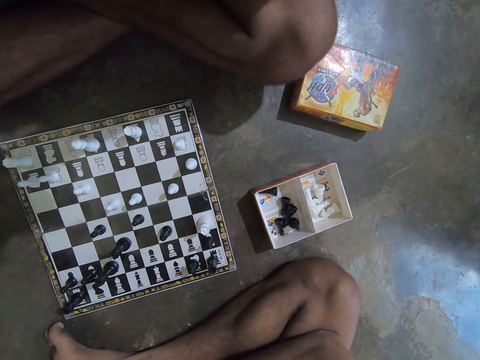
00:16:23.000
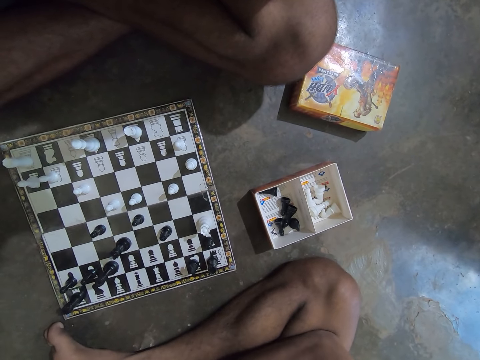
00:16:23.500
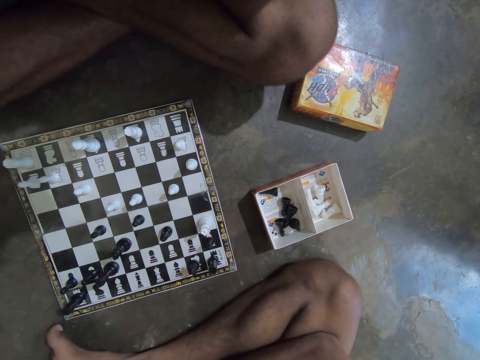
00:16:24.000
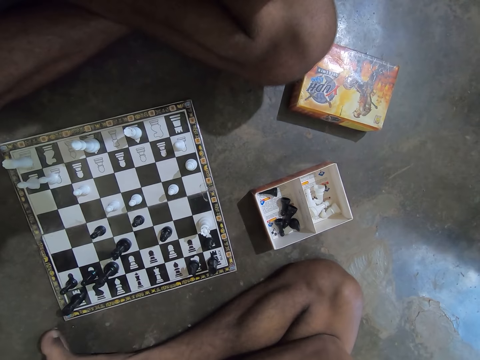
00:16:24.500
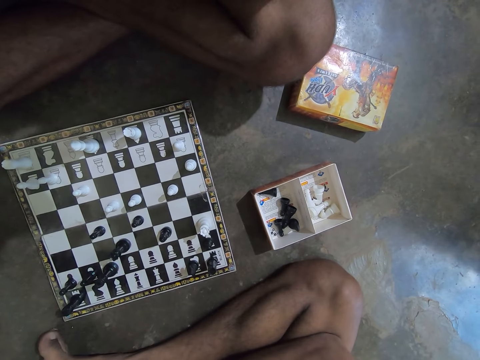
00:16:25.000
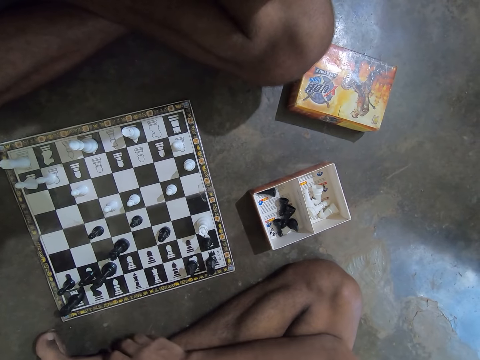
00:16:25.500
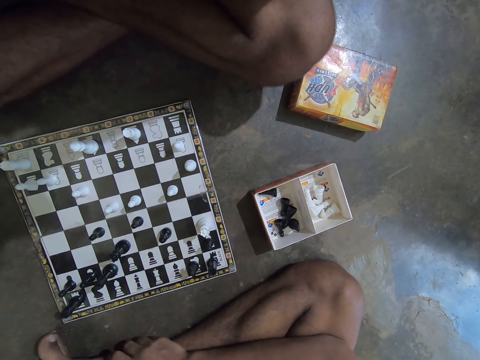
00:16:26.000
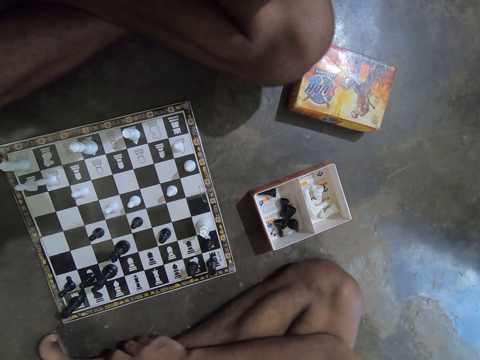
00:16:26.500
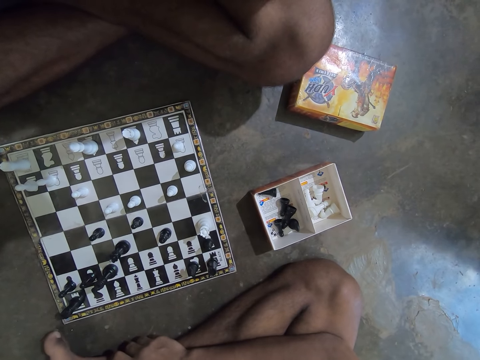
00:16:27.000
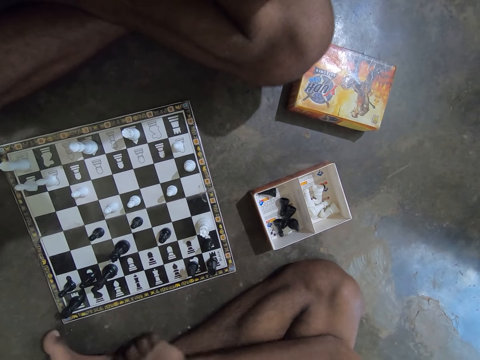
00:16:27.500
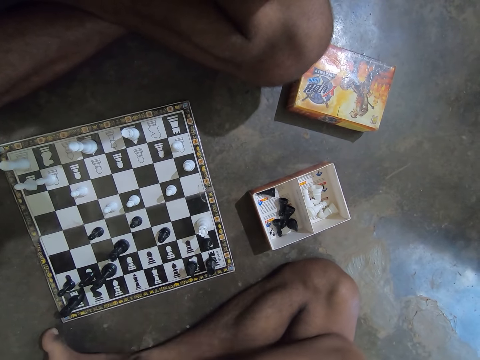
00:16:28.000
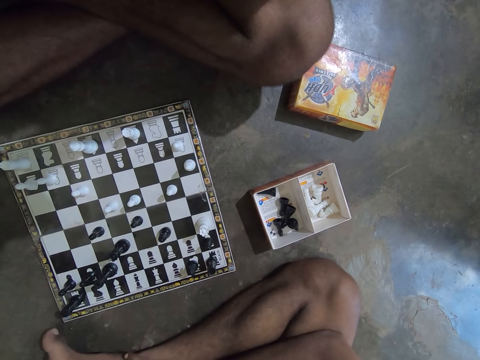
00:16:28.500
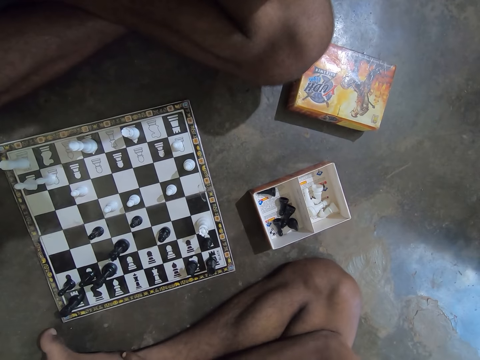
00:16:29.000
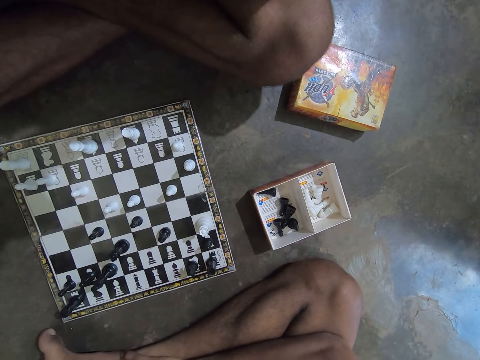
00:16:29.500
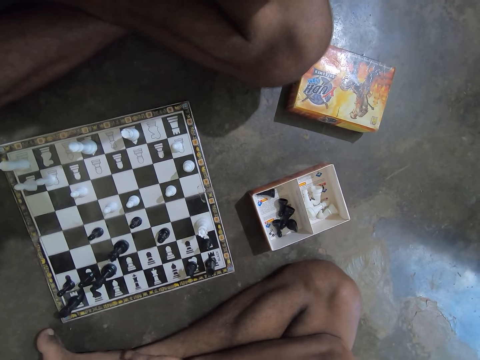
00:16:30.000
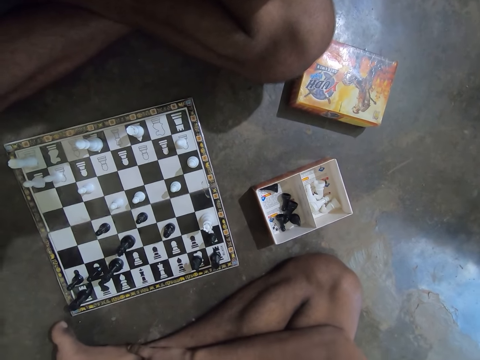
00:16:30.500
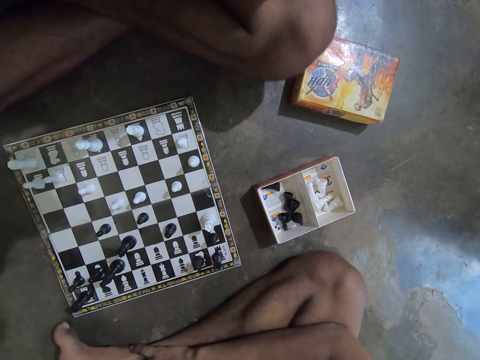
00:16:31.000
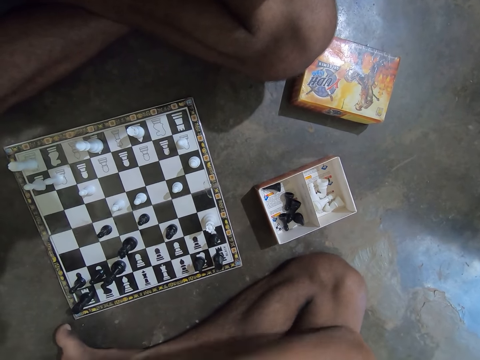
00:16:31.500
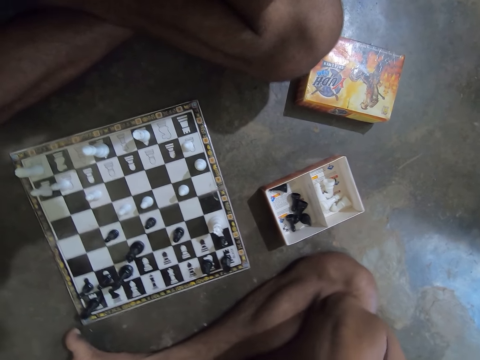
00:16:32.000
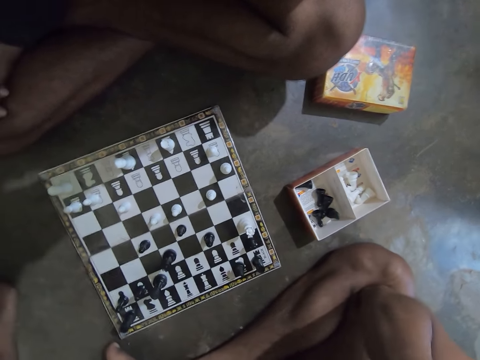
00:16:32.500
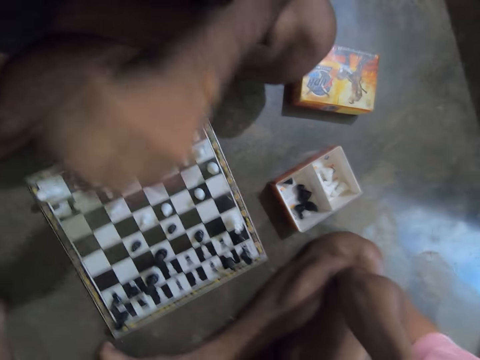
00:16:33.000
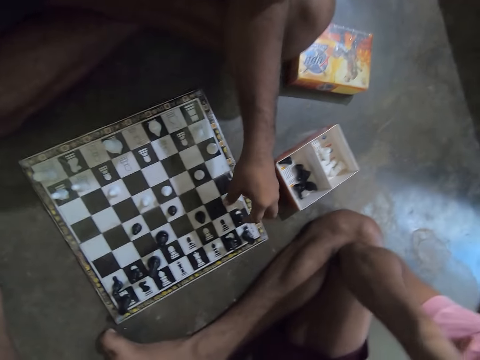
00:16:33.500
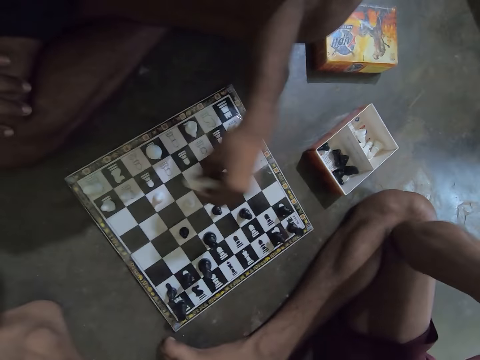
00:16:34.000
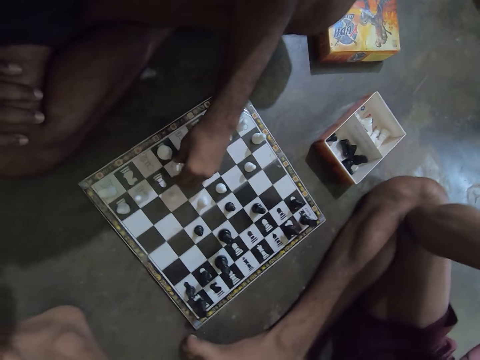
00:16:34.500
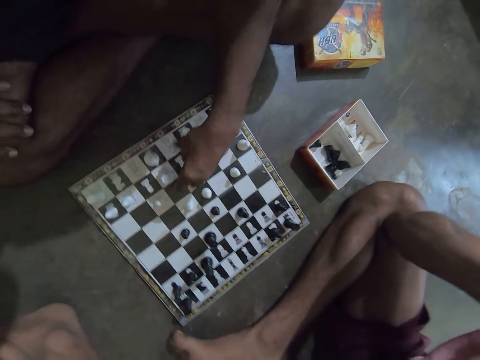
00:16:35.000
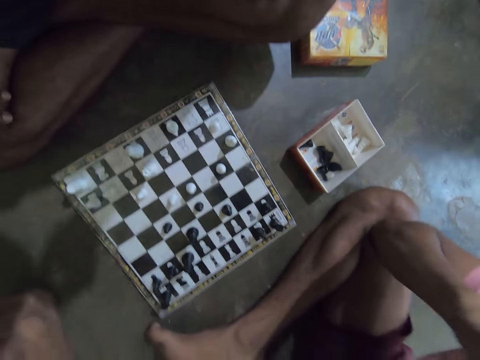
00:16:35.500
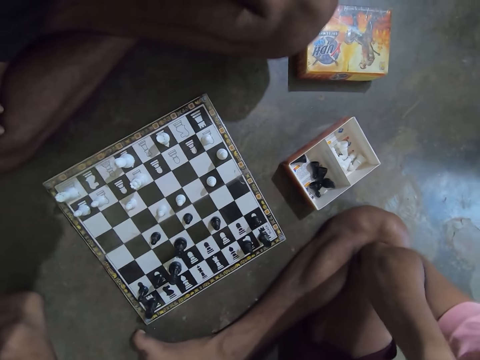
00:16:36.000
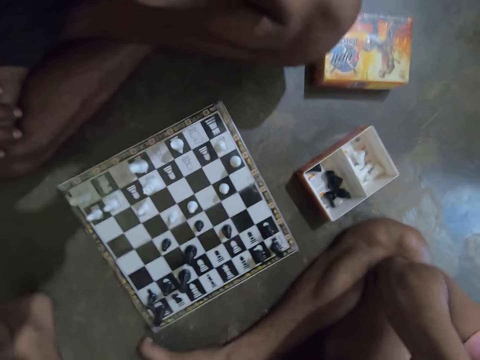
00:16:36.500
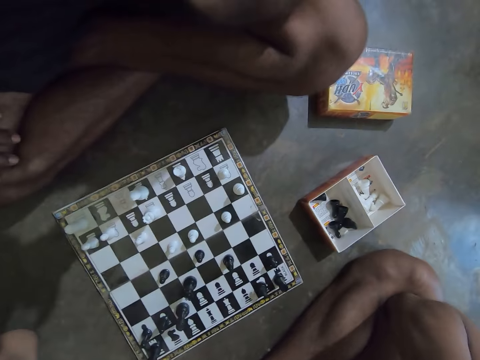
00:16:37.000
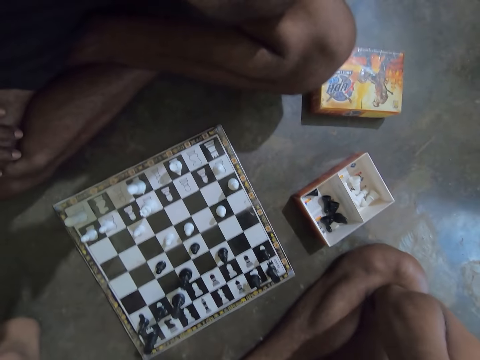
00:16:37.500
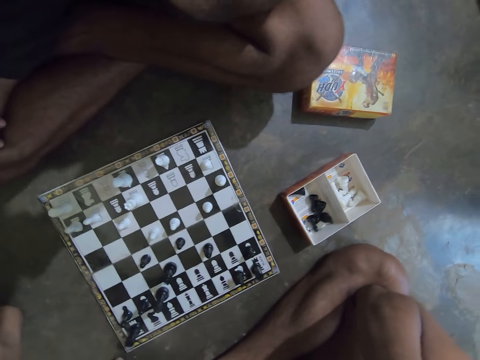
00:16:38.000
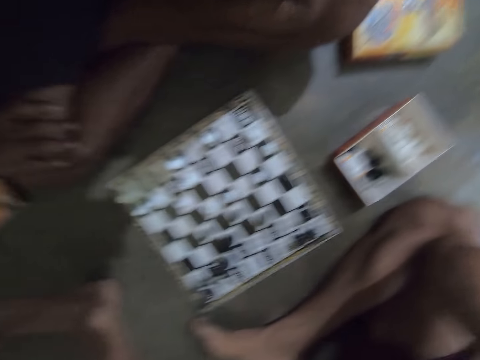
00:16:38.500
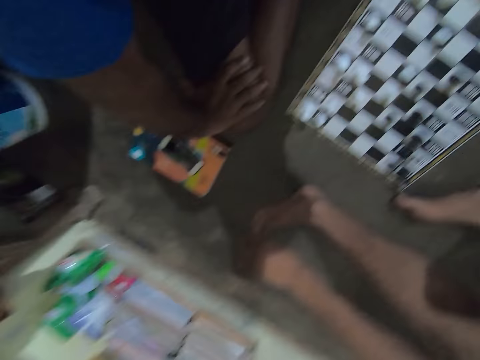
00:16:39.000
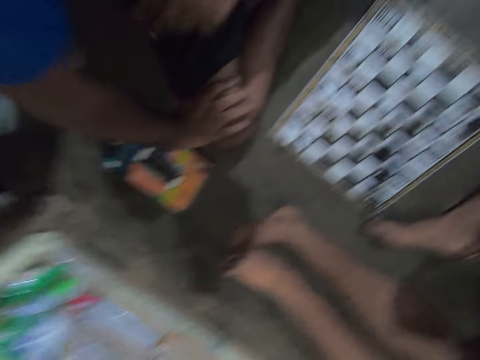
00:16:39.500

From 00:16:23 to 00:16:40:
The camera wearer scratches his right leg with his right hand. He points towards the chess board with his right little finger. He raises his right hand towards his face. A man picks a chess piece. The man moves a white knight chess piece backward on the chess board with his left hand. The man places the chess piece on the chess board. The man raises his left hand towards his face.

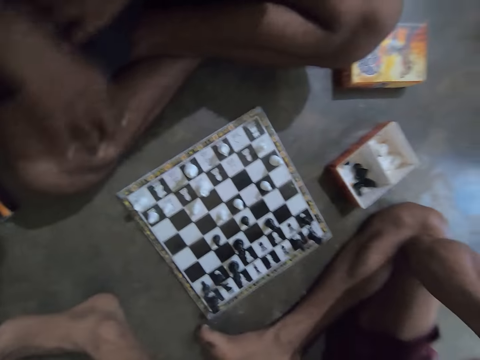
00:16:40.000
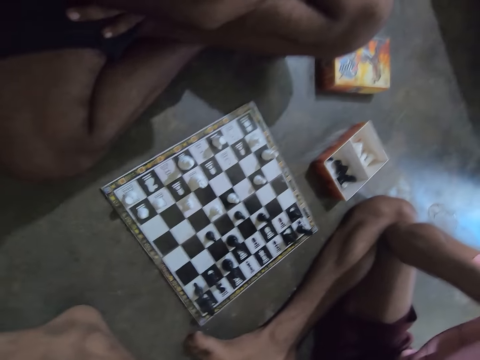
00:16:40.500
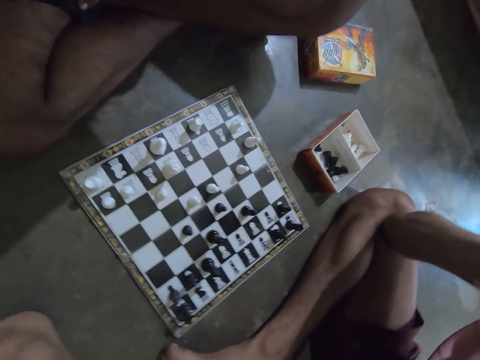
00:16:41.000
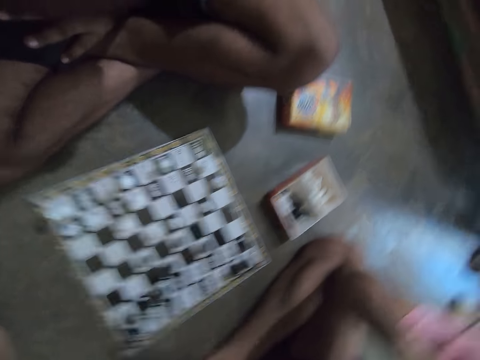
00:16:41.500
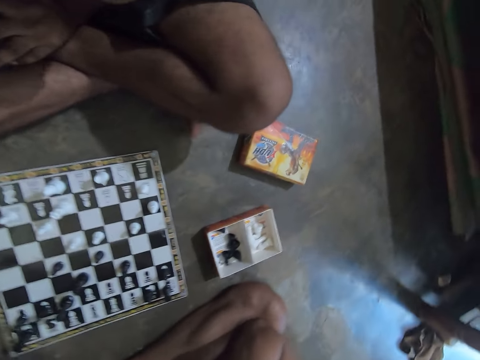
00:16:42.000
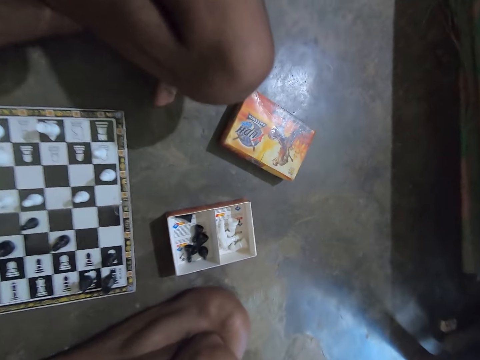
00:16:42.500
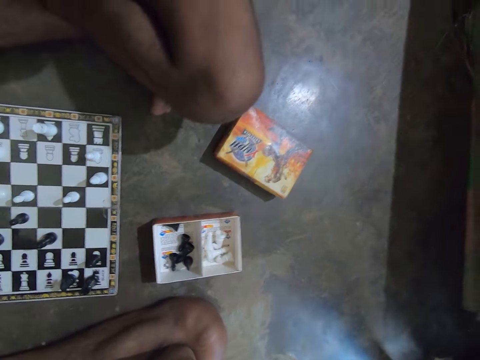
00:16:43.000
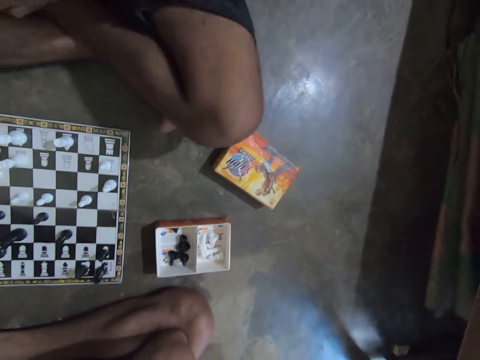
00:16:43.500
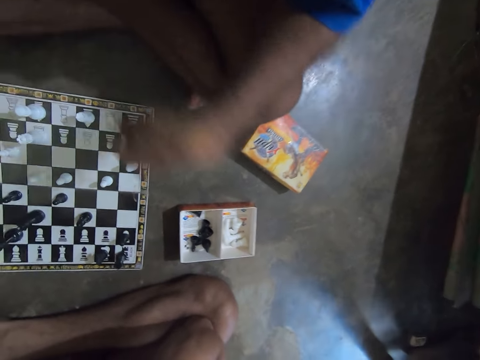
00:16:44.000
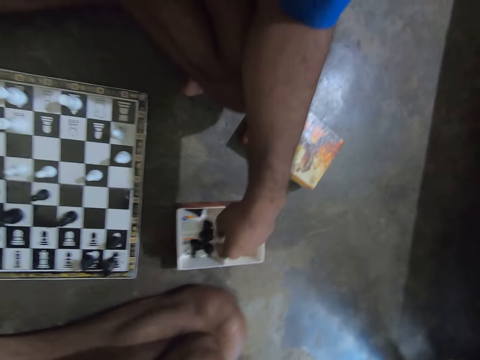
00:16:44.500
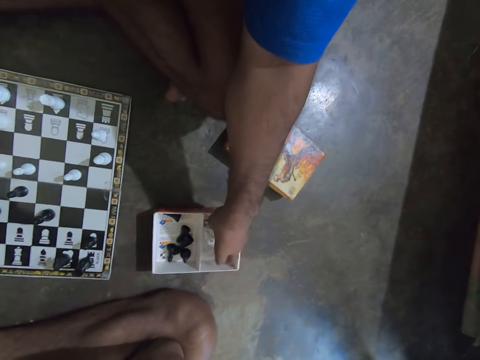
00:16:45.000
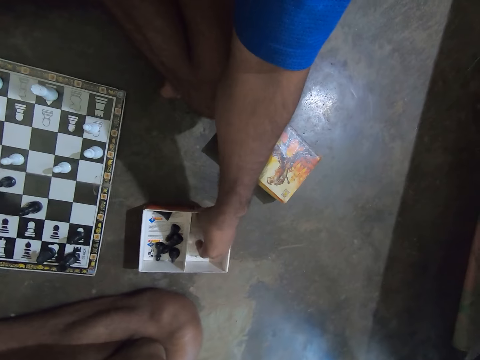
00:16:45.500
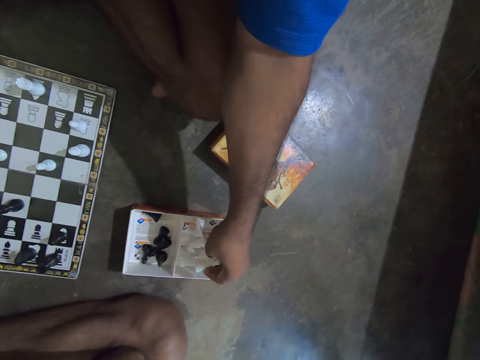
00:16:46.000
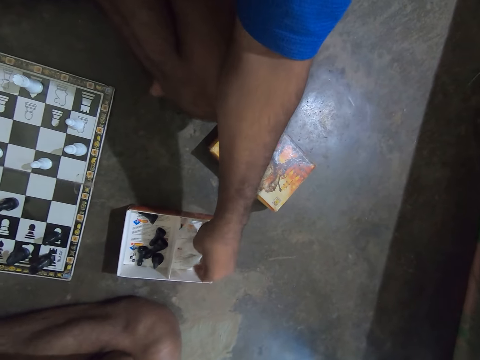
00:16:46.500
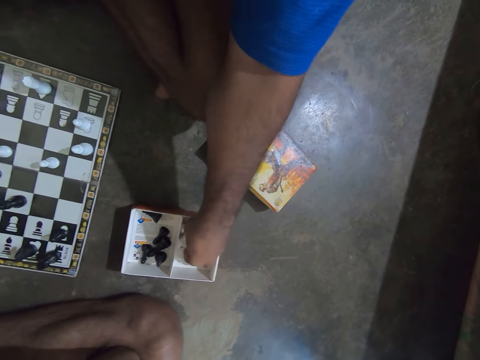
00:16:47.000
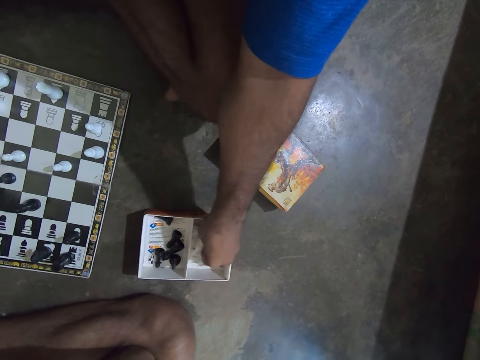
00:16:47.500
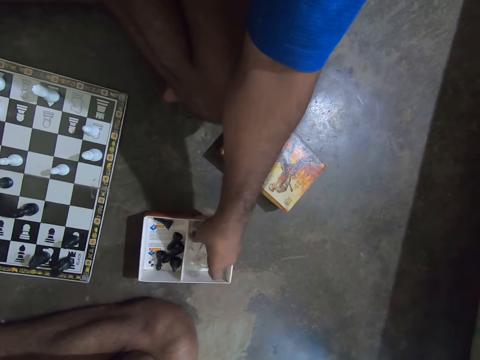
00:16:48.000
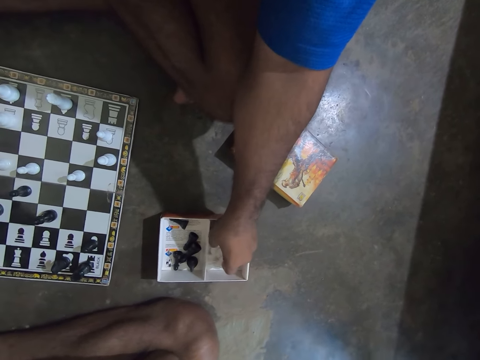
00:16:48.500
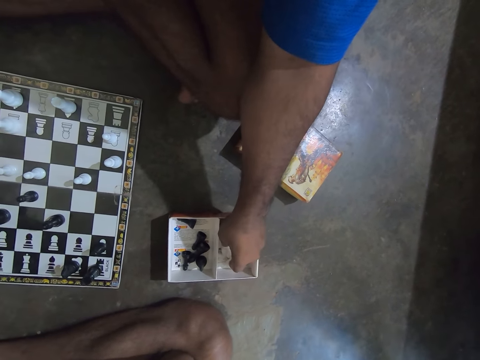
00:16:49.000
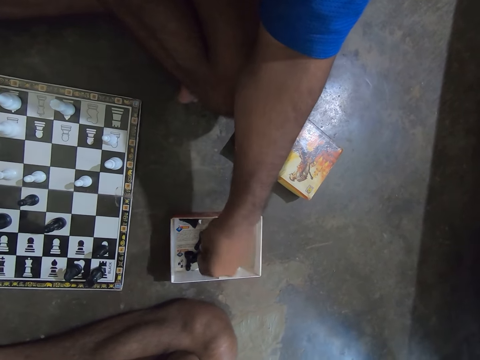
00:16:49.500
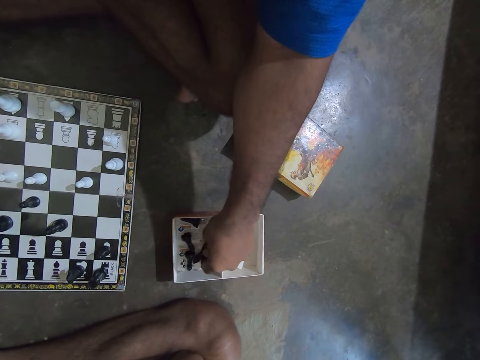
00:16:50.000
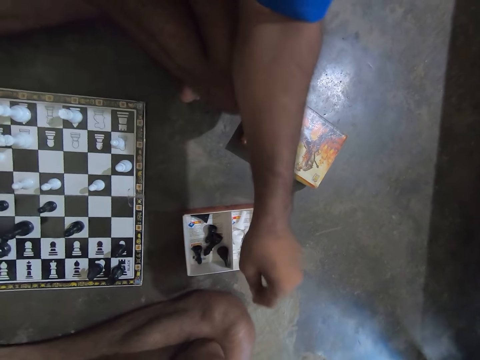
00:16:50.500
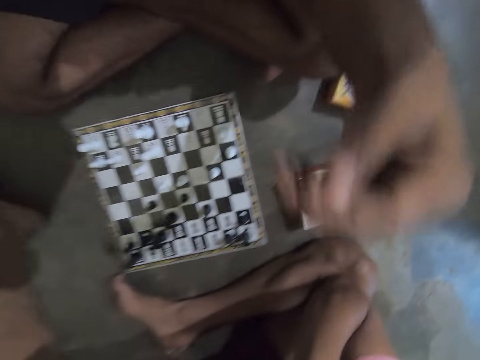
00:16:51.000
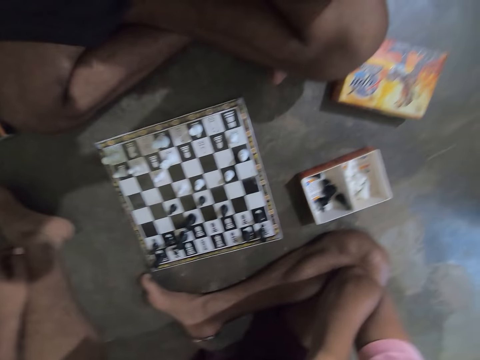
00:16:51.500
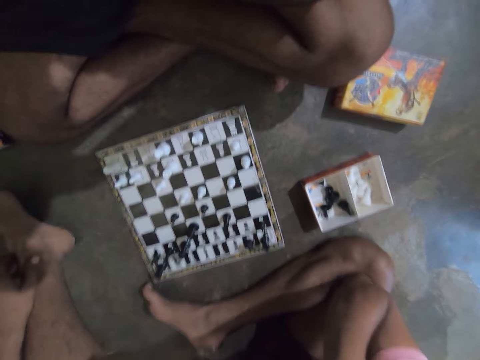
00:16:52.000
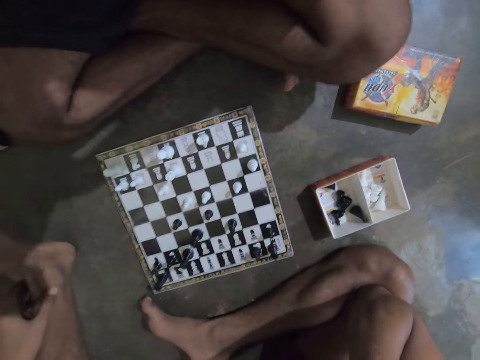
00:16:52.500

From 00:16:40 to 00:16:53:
The man picks white chess pieces in a box on the floor with his left hand. The man drops the white chess pieces back into the box. The man touches the white chess pieces in the box with his left hand. The man touches black chess pieces in the box on the floor with his left hand. The man raises his left hand towards his face.
